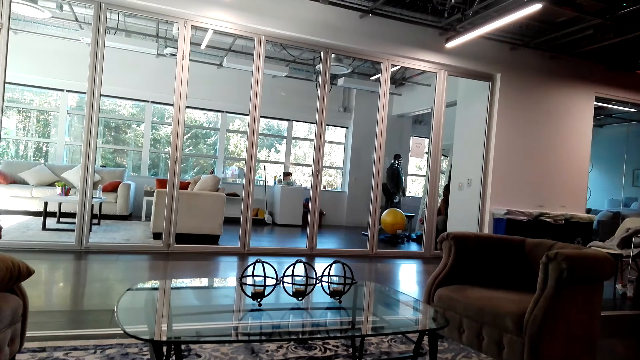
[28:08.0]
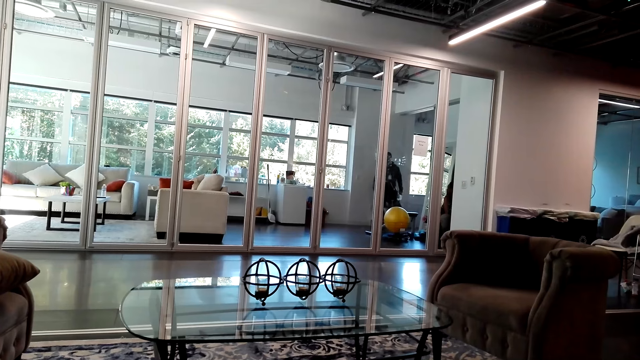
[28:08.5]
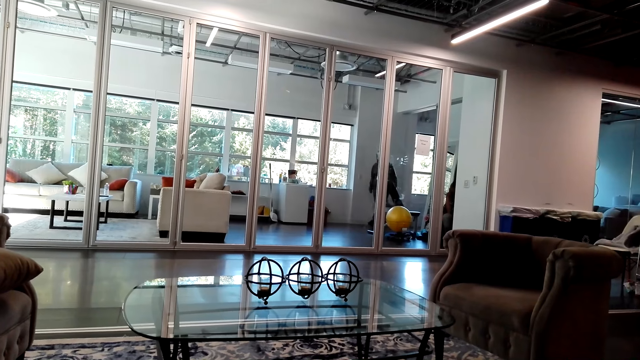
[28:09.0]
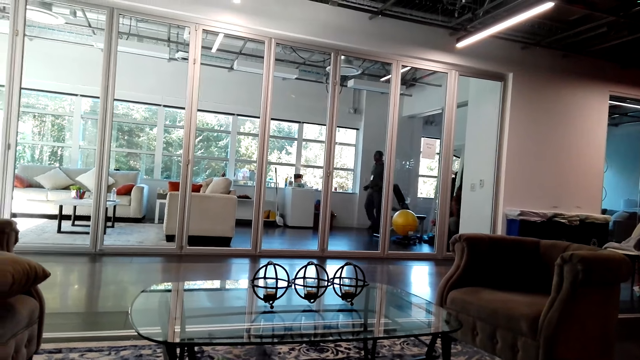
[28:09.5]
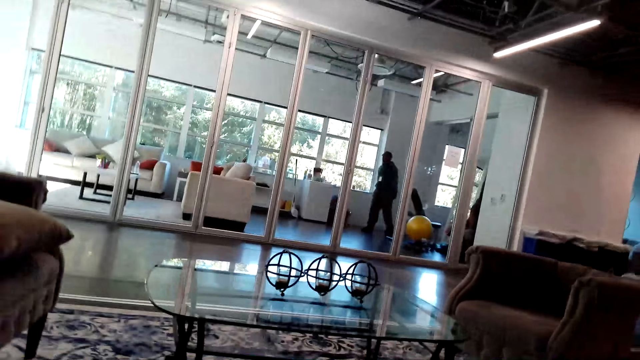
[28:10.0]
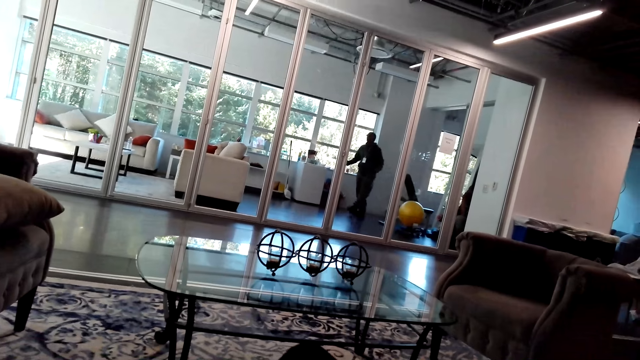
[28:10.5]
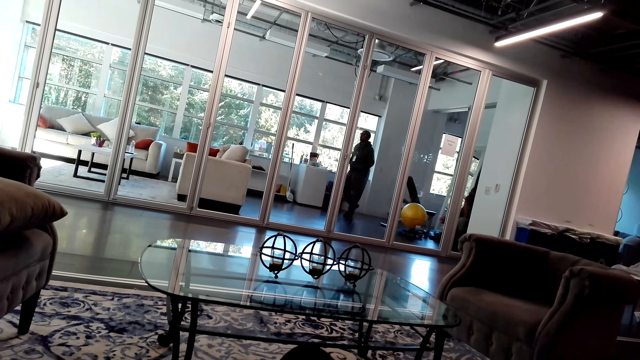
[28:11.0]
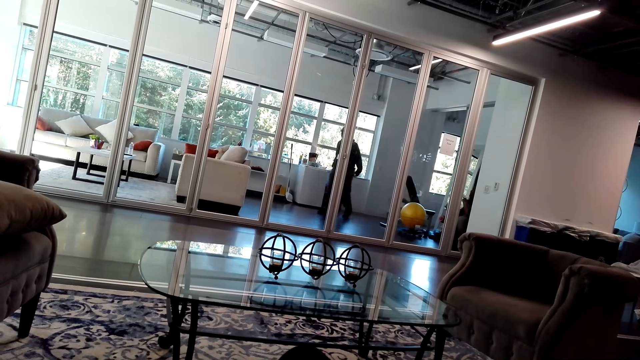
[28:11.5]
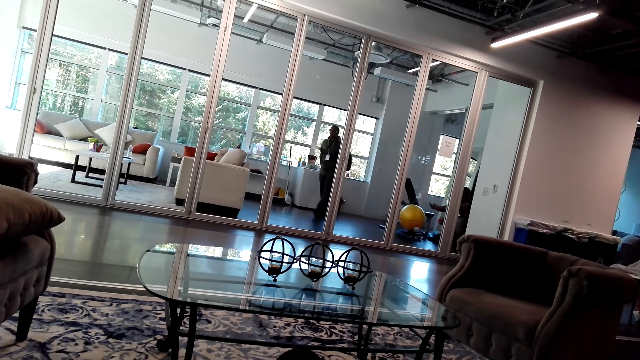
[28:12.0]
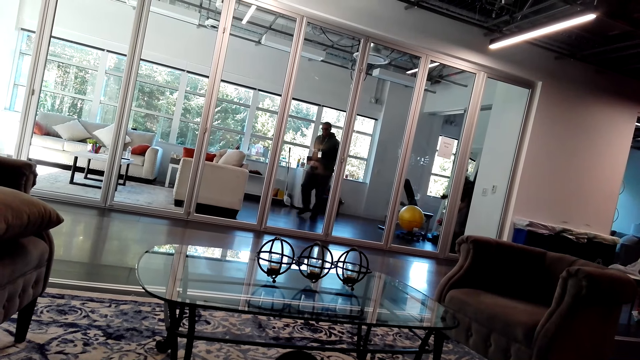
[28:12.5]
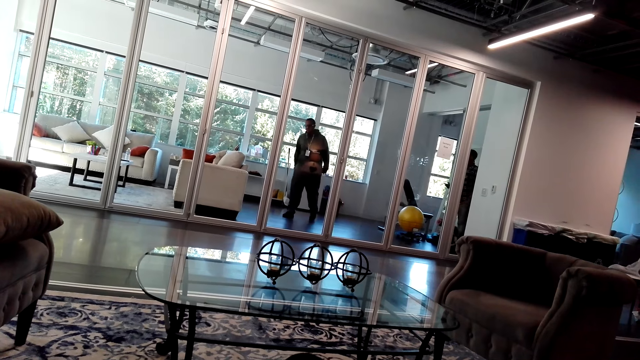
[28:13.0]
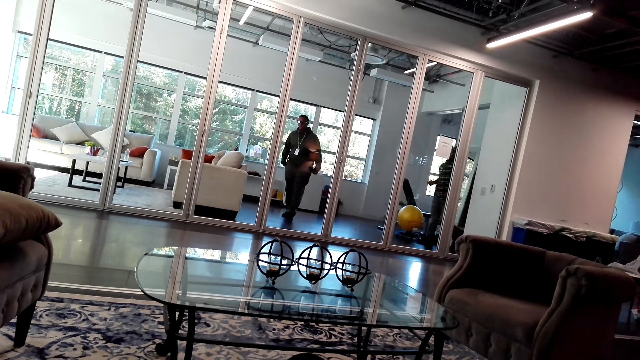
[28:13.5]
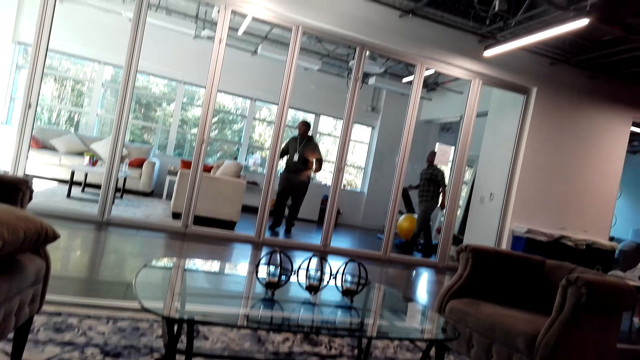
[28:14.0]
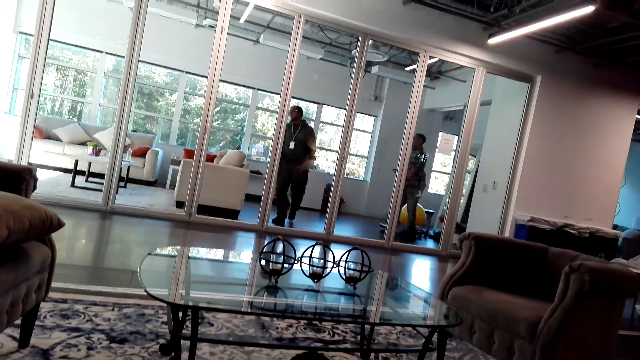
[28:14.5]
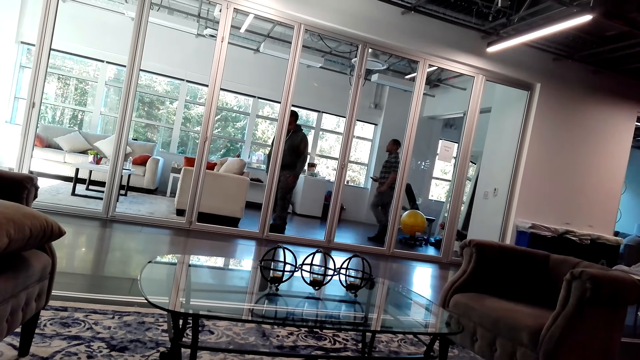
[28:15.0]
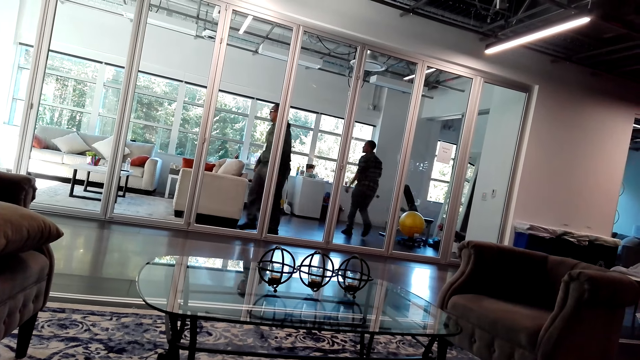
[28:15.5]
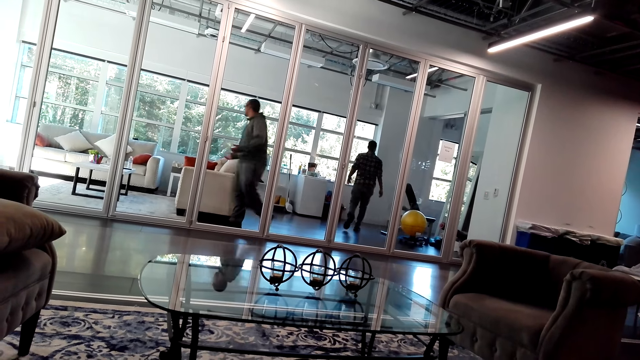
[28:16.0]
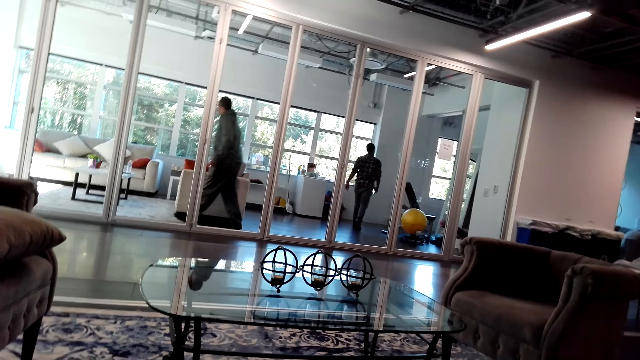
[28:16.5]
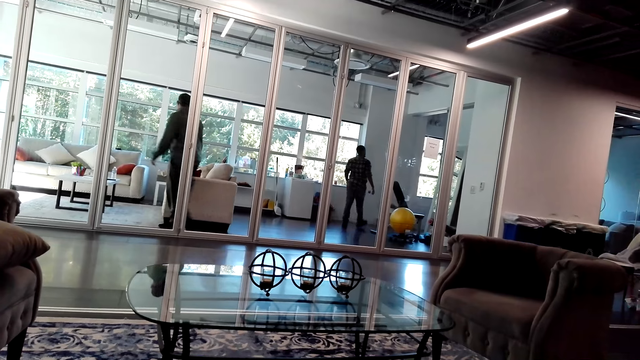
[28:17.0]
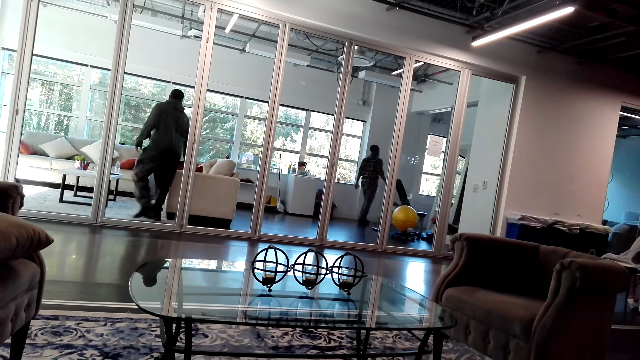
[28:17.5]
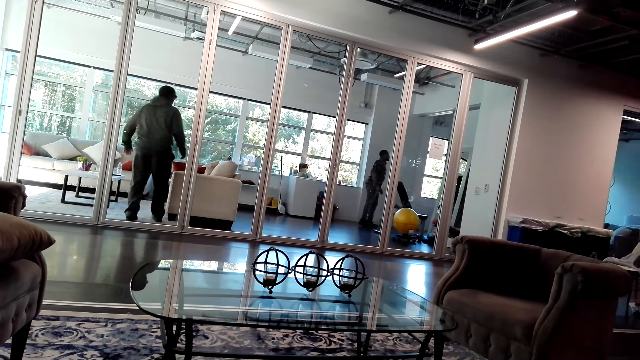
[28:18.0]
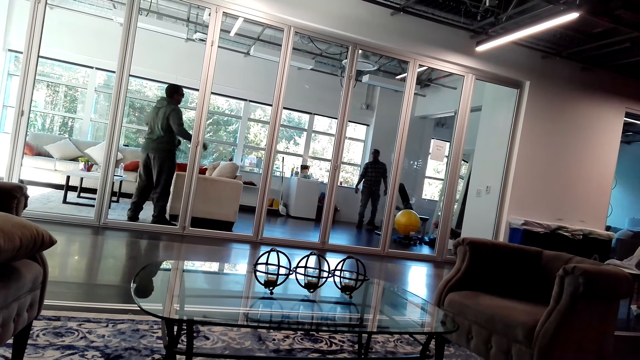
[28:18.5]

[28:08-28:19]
The camera wearer looks around. She moves her hand over the camera. Another person stands up and walks around the living room.

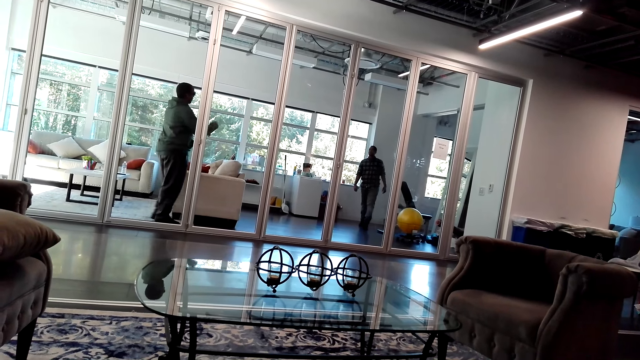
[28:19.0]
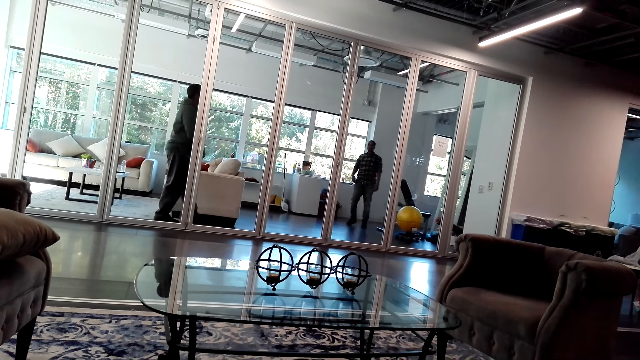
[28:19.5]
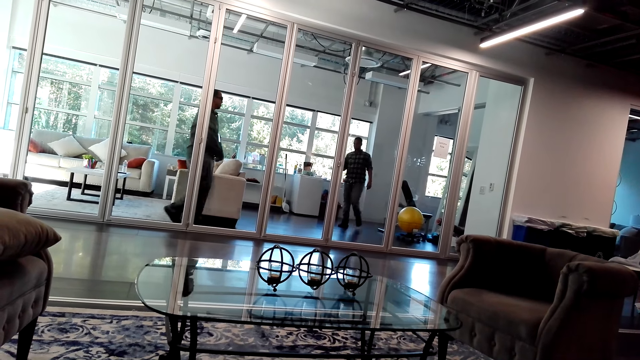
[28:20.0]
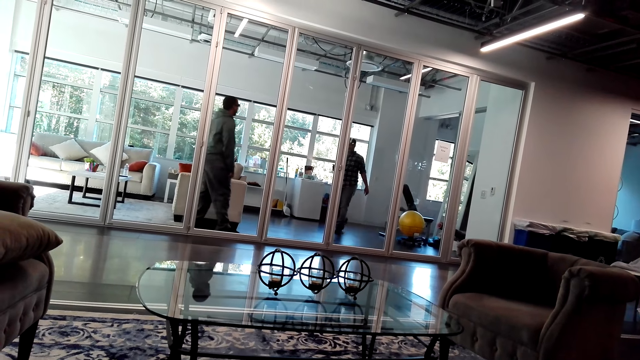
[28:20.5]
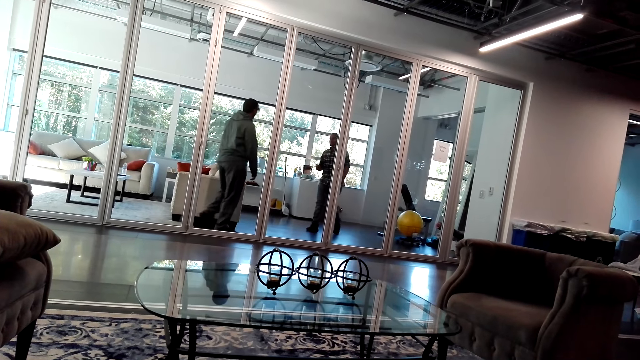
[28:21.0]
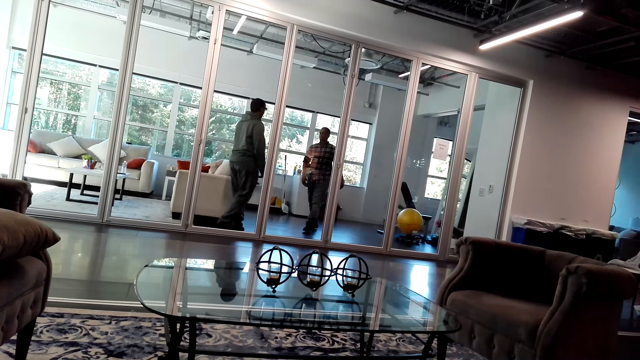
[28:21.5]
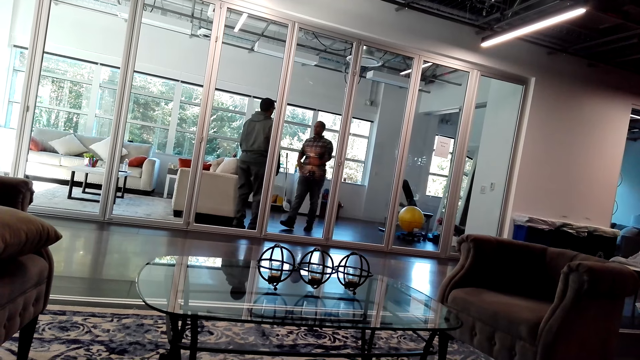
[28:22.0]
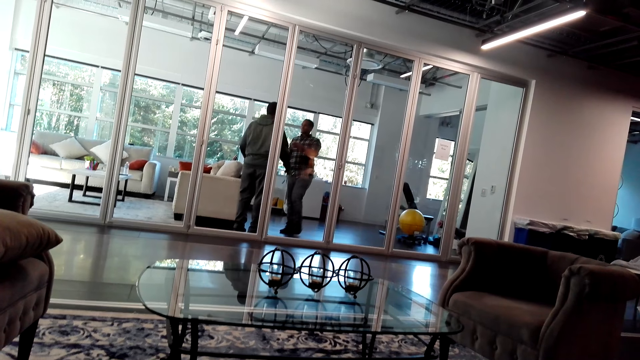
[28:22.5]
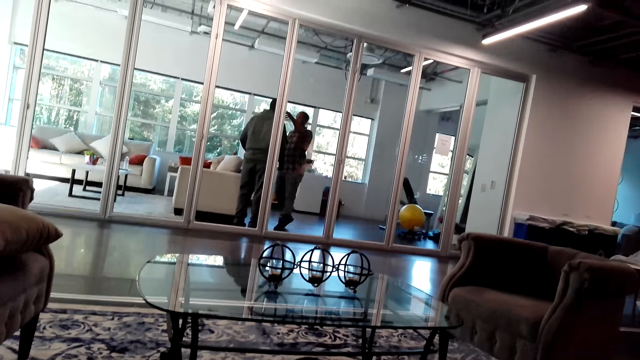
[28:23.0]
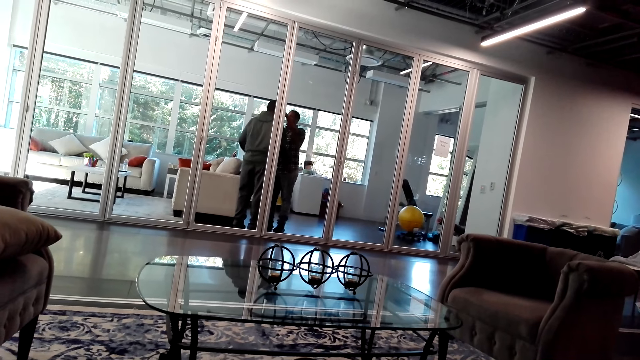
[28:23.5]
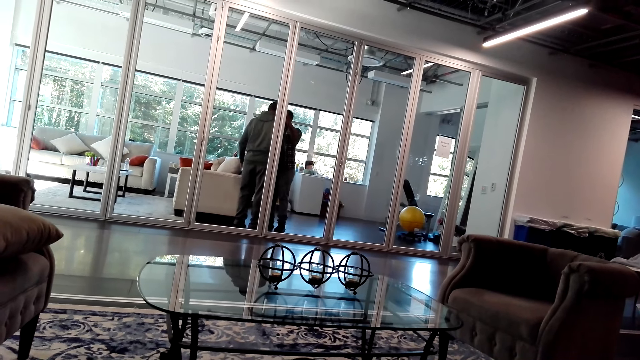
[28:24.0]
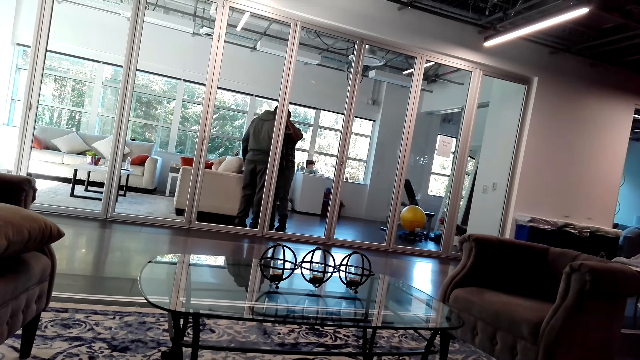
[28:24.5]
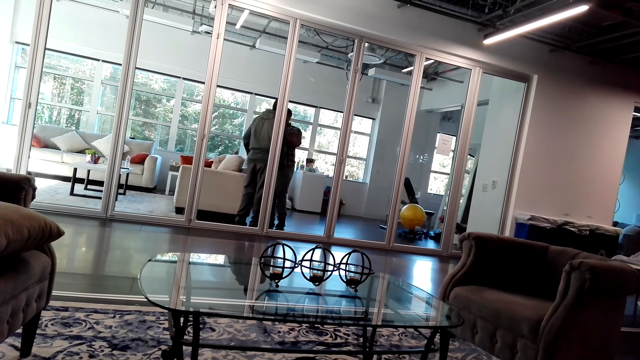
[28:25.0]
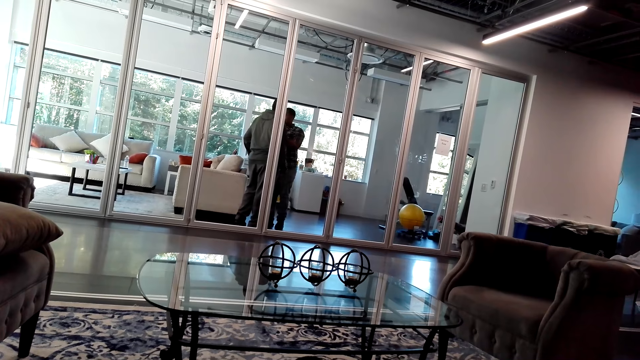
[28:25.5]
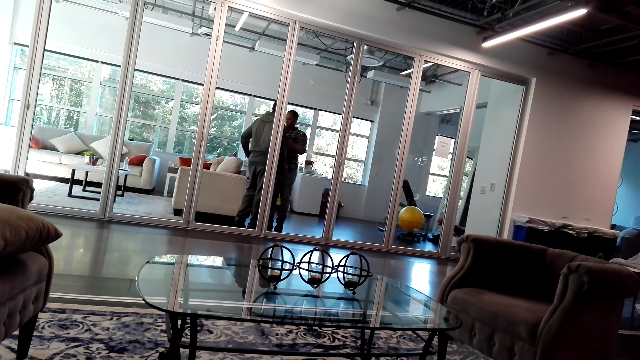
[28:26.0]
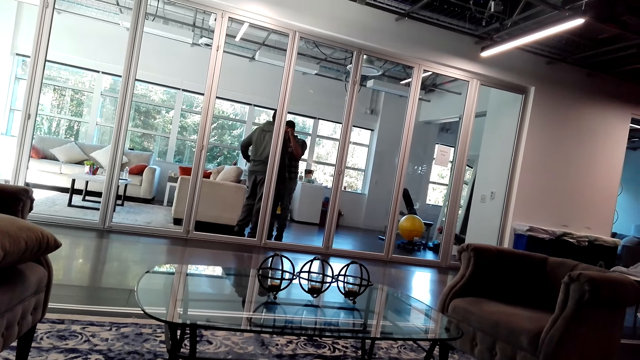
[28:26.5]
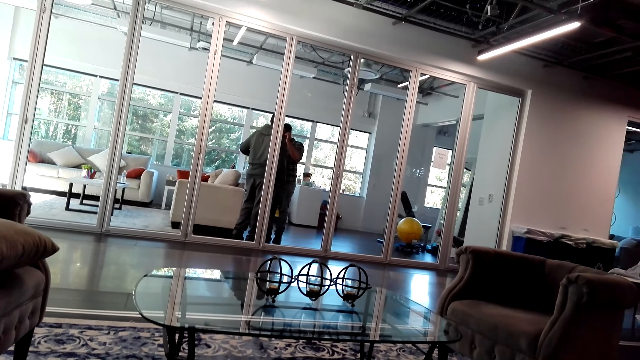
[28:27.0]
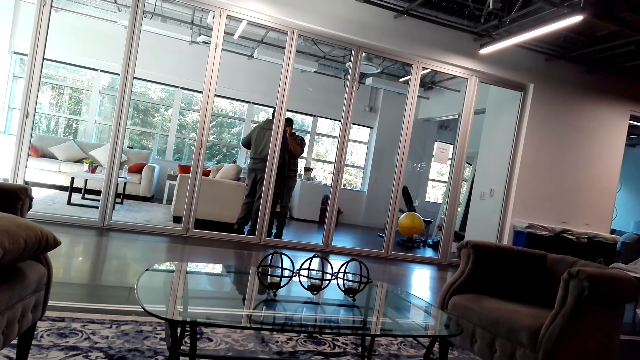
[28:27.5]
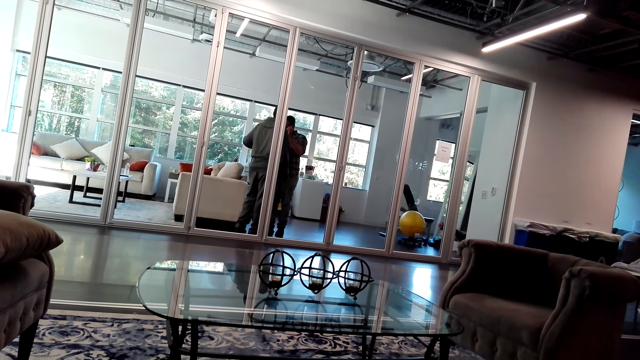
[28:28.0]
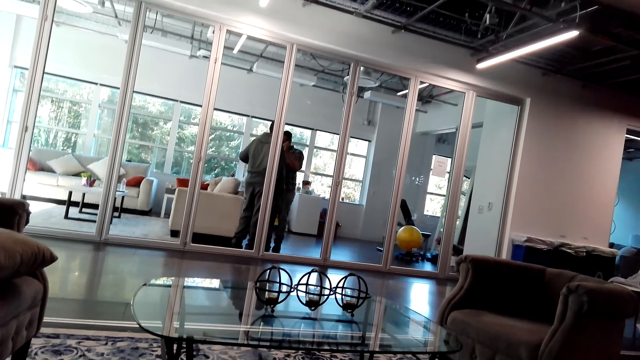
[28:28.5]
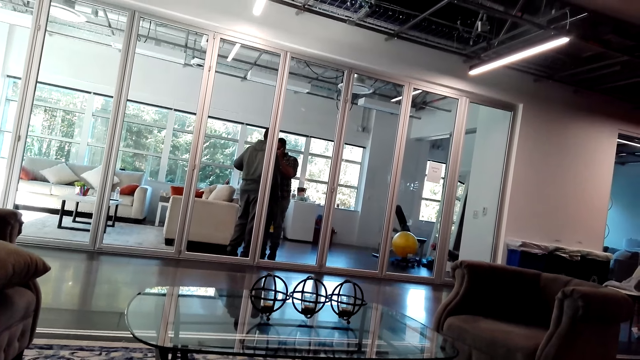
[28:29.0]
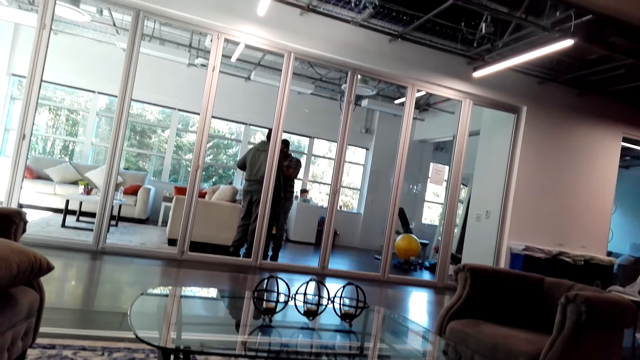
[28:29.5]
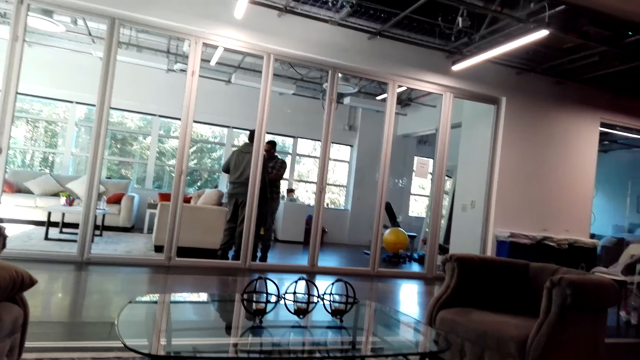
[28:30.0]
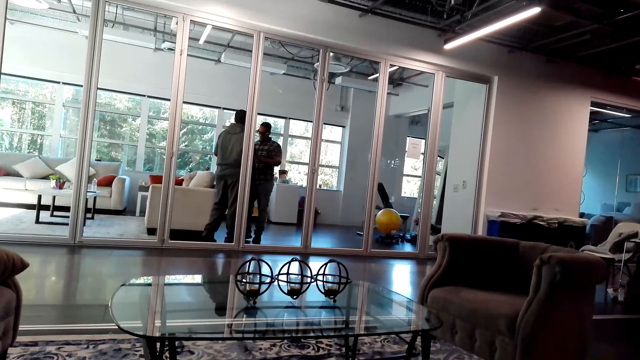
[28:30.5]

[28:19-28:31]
A person talks to another person. A person takes the glasses from another person and puts on the glasses.
